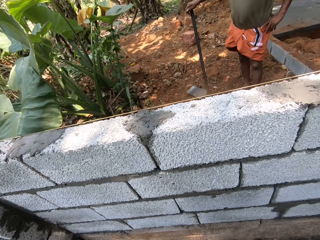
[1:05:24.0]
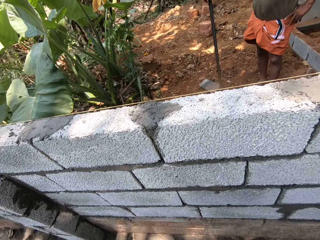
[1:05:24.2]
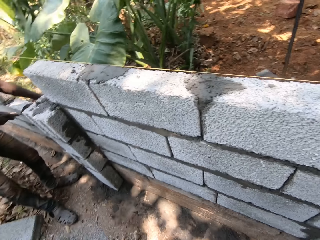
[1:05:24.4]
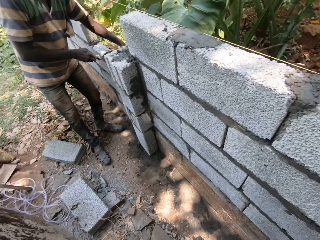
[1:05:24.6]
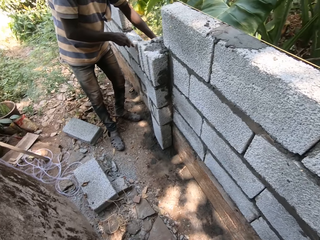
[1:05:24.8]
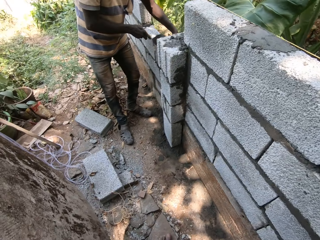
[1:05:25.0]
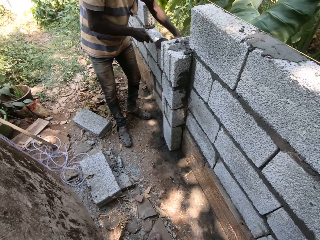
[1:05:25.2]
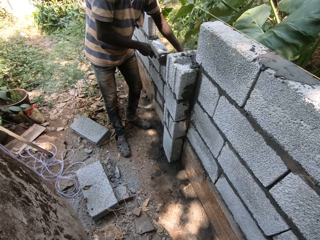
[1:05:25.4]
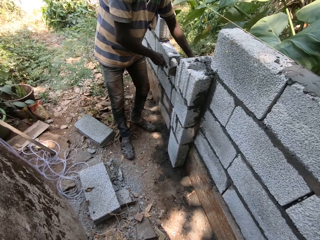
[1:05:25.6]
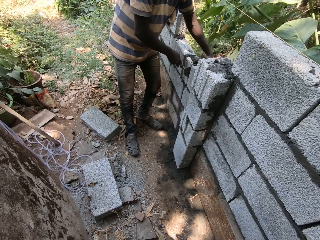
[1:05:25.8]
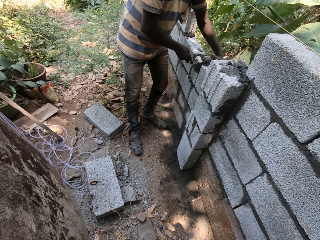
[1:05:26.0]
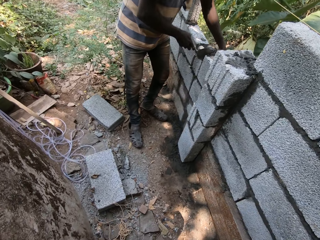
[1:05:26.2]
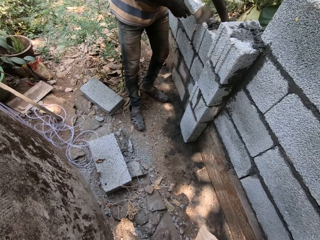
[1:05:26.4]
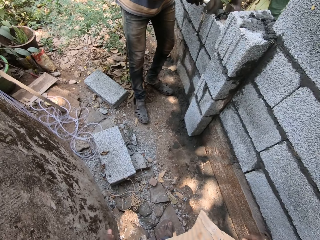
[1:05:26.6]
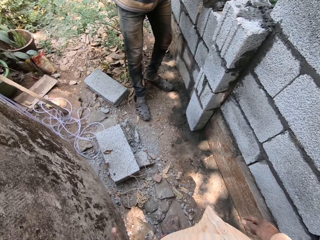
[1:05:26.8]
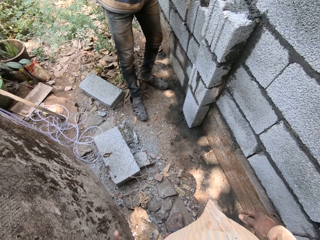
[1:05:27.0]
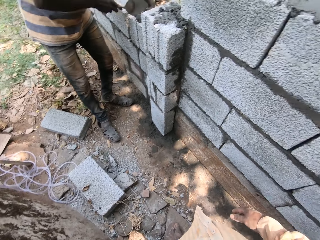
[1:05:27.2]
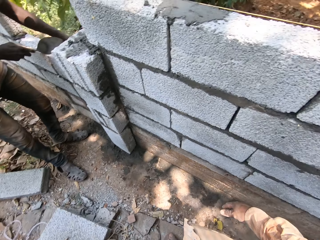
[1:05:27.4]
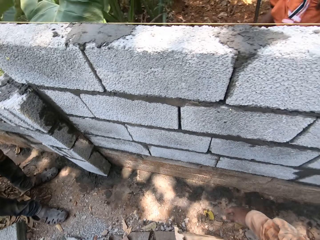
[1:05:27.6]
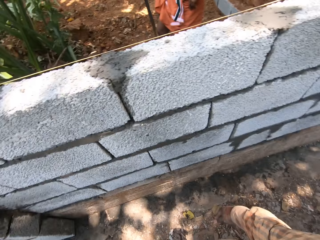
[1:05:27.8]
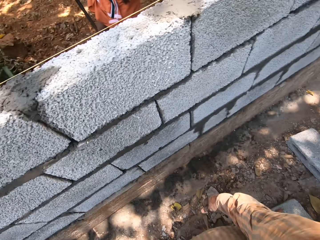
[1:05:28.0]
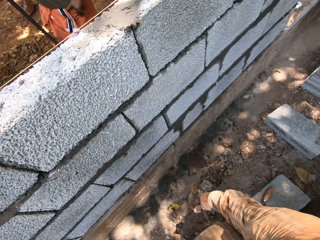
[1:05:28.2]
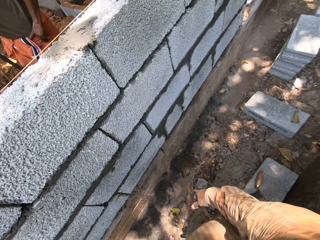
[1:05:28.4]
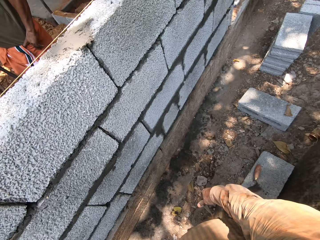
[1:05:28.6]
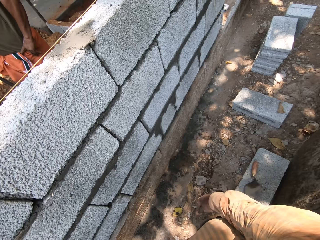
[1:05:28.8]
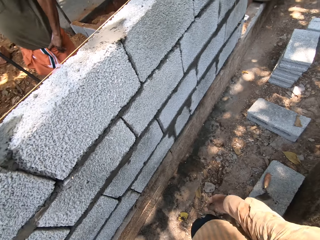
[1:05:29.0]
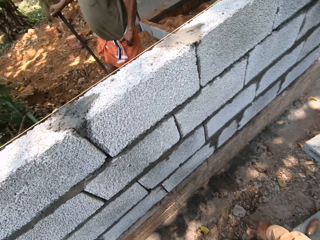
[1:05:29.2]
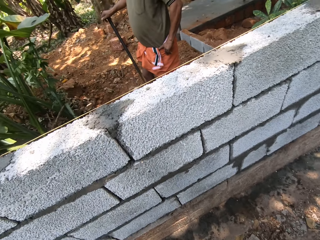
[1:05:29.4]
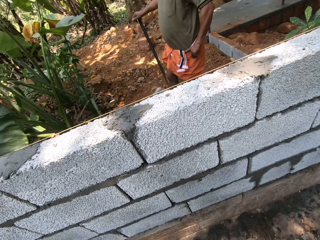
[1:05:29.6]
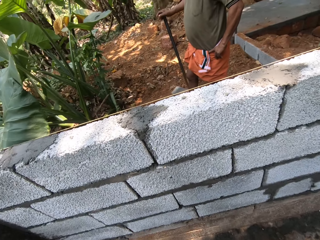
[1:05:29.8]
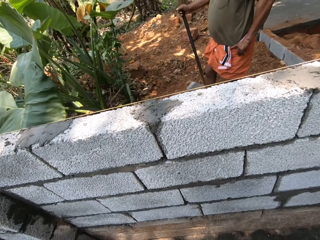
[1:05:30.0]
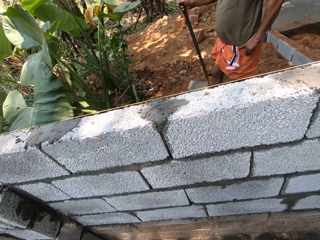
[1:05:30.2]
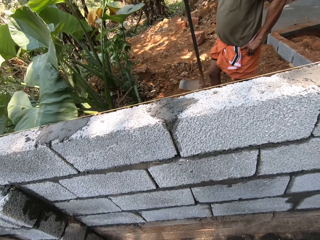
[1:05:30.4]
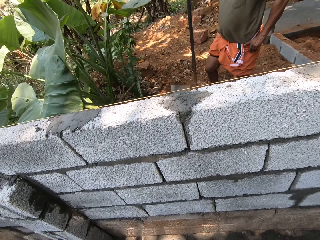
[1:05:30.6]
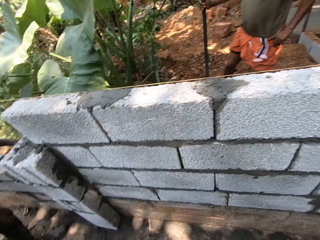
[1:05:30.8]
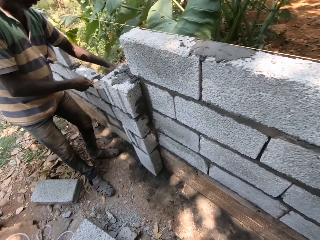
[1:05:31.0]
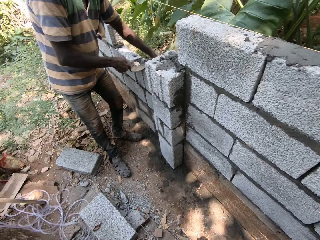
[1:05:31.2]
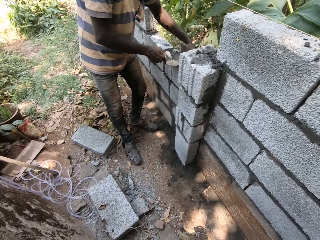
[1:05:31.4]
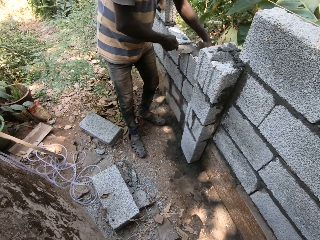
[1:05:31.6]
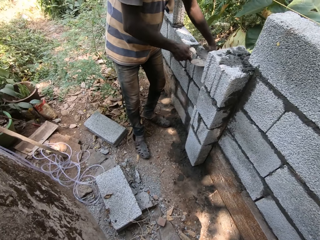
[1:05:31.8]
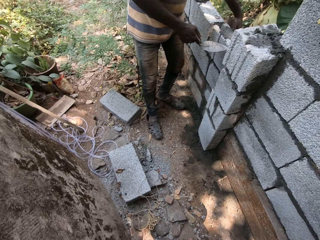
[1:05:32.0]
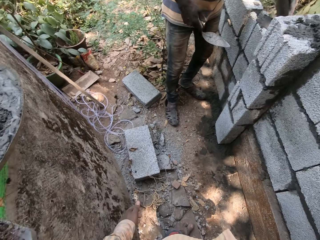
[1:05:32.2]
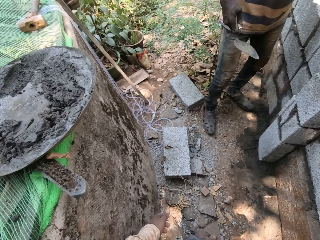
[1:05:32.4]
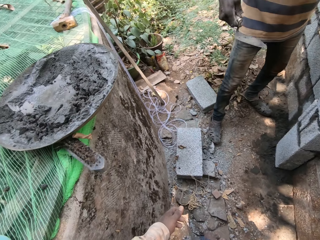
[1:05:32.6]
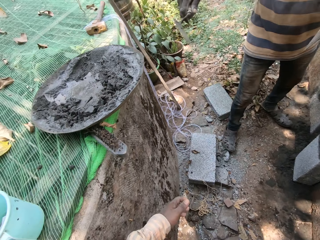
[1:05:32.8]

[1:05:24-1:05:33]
The camera wearer looks around. A man puts mortar between the concrete blocks. The camera wearer looks around. Another man hits the hoe on the ground with his right hand.

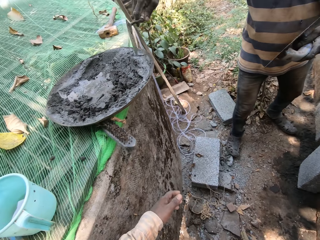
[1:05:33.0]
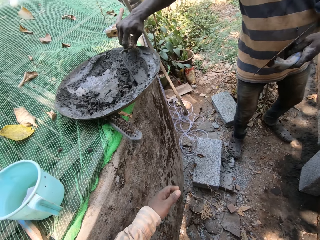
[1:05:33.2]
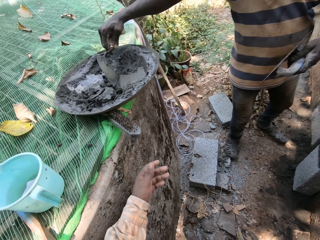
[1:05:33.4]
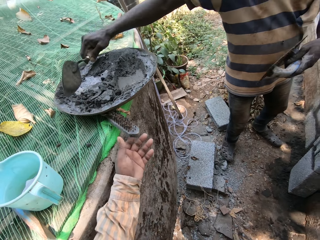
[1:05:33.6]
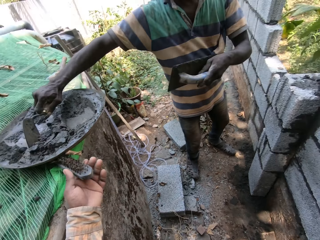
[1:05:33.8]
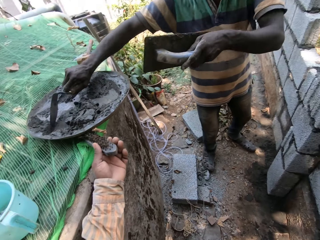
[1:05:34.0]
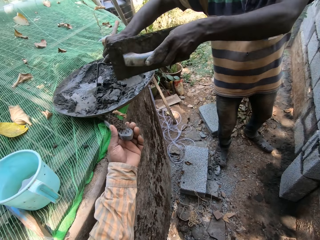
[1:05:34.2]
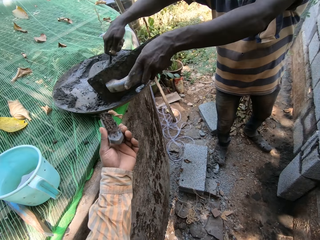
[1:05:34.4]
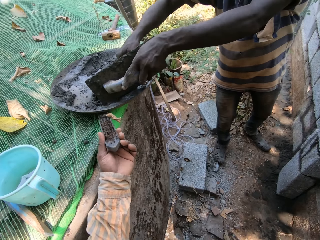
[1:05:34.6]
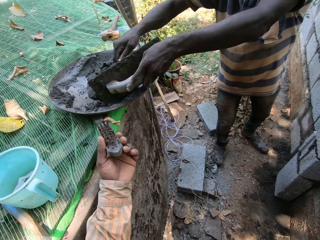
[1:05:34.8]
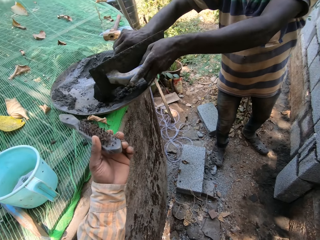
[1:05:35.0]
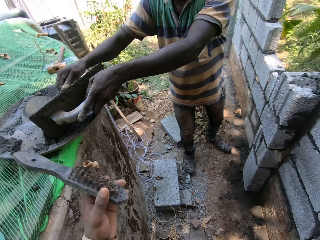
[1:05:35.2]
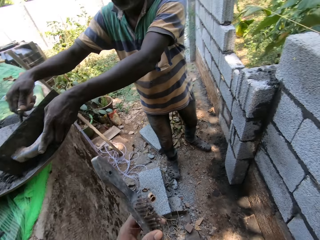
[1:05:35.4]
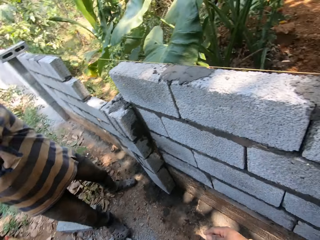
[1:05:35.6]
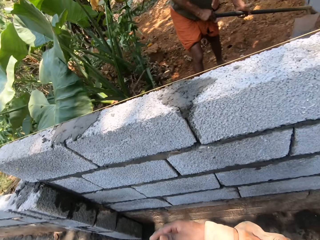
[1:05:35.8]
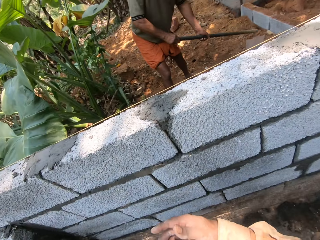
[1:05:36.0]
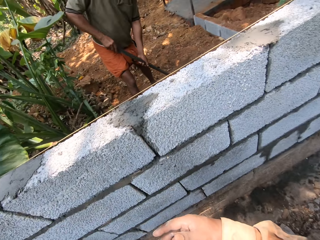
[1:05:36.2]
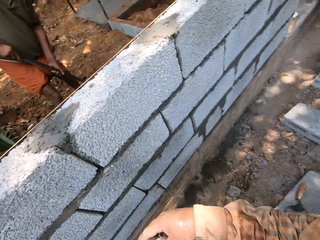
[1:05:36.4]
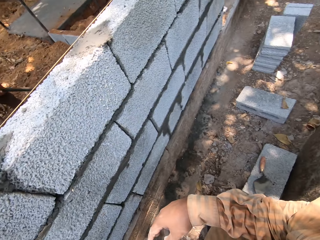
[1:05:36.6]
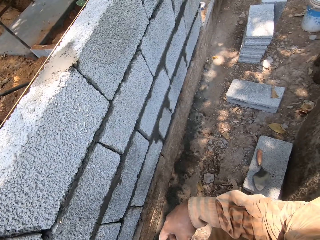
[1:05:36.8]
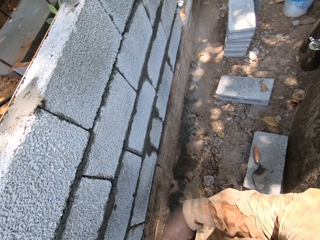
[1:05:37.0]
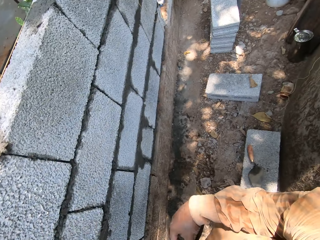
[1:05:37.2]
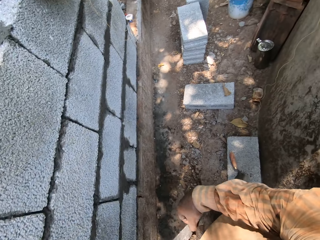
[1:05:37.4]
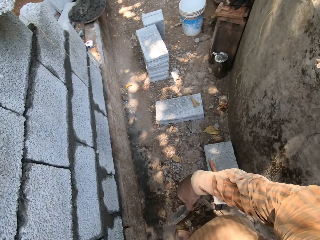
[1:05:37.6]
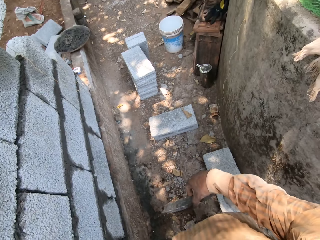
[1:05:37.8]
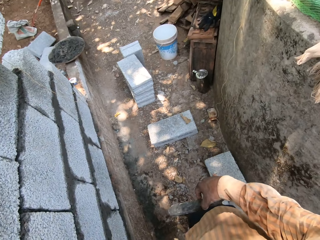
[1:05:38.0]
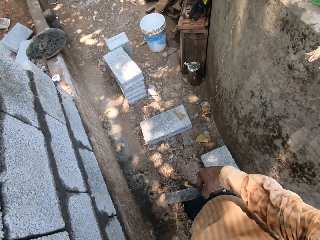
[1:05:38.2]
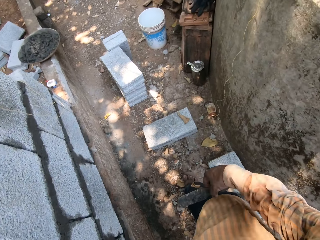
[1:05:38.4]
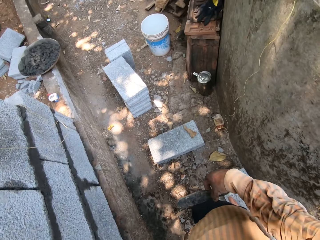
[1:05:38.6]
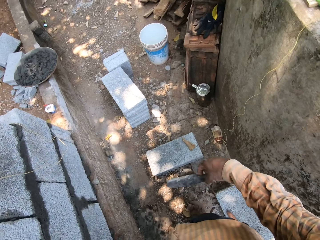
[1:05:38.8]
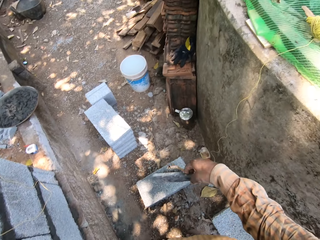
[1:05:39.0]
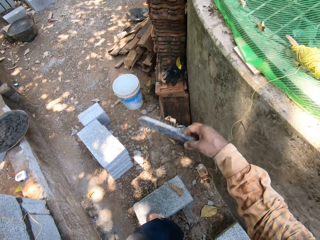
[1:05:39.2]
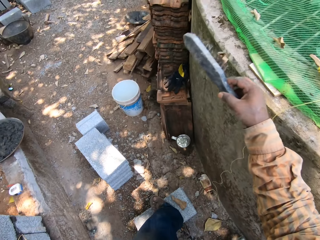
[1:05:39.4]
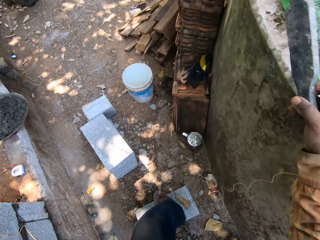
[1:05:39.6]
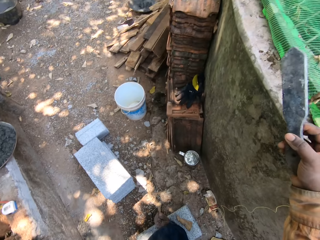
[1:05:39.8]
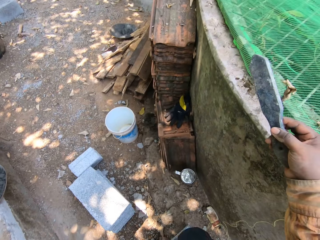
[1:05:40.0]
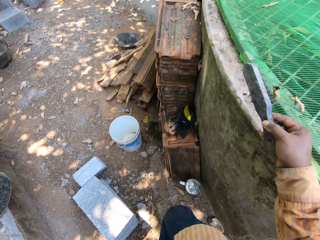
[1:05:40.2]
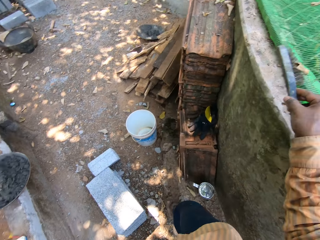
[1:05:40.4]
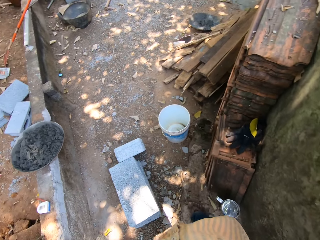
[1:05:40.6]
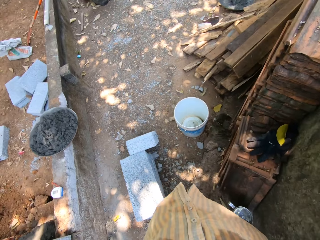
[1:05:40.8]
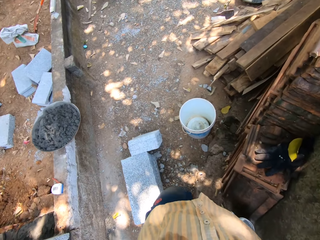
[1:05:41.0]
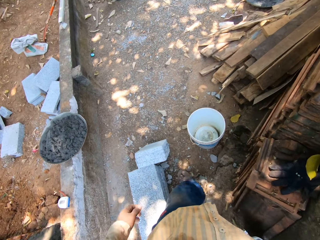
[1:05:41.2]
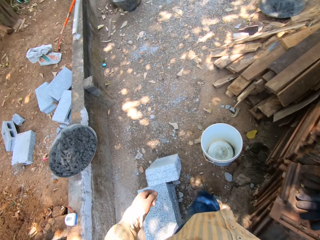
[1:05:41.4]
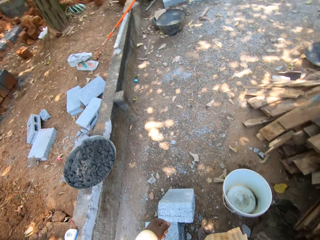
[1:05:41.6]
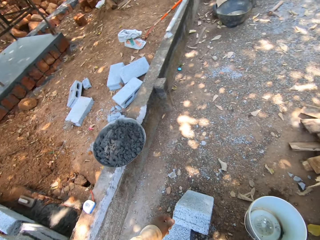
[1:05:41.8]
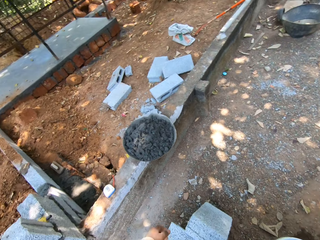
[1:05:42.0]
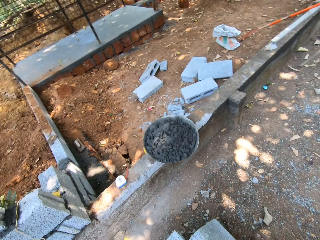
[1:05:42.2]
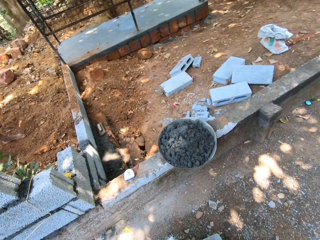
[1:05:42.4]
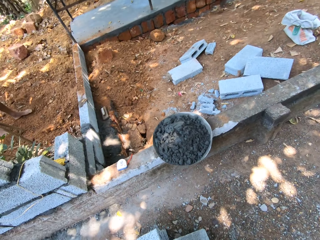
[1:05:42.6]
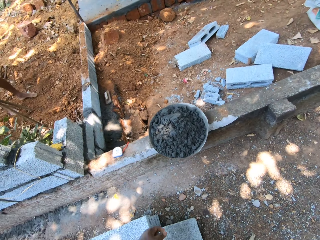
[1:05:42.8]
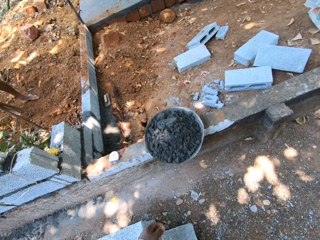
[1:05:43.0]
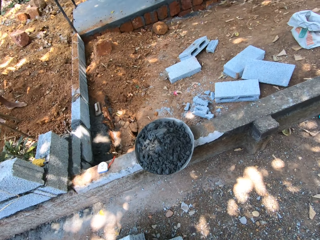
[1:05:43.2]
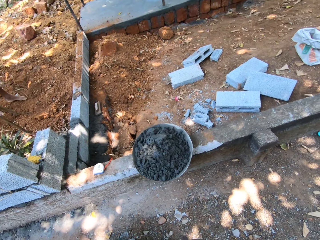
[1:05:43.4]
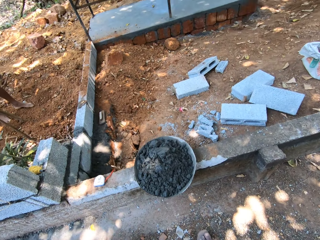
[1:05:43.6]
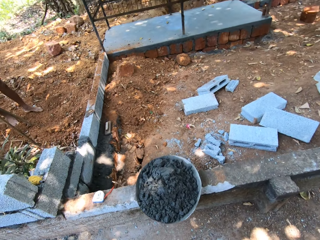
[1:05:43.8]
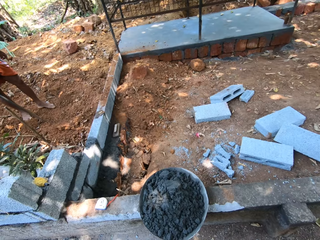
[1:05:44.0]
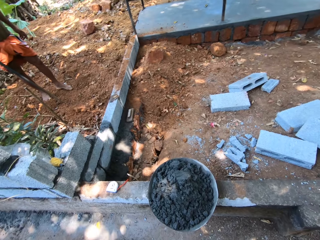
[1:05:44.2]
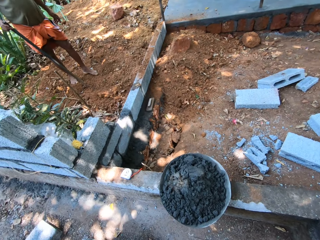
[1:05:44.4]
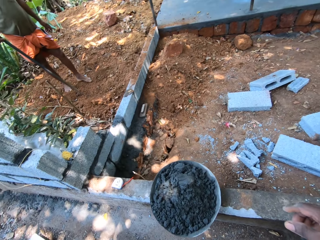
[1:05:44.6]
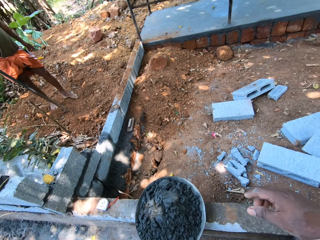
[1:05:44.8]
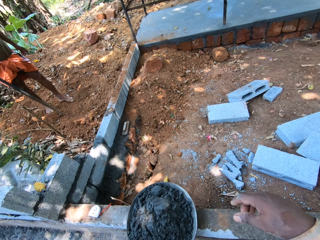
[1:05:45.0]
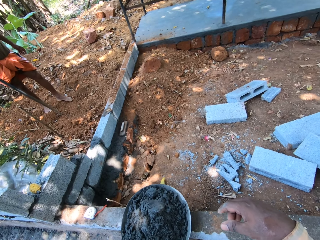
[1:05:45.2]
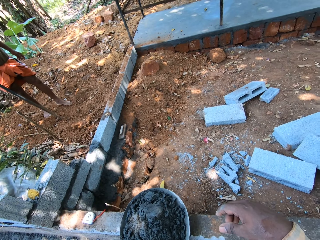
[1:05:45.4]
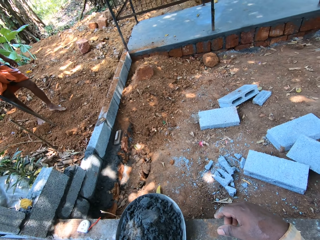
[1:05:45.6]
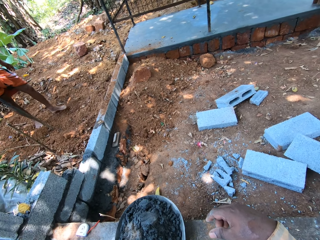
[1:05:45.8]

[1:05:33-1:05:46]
The camera wearer interacts with a man. The man turns the mortar in the head pan on the covered pit with the hand trowel in his right hand. The man scoops the mortar. The camera wearer holds a brush on the covered pit with his left hand. The man places the wooden float in his left hand on the head pan on the covered pit. The camera wearer picks up the brush from the covered pit with his left hand. Another man digs using a hoe. The camera wearer holds the brush with his left hand. He moves around. He places the brush on the covered pit with his right hand.
